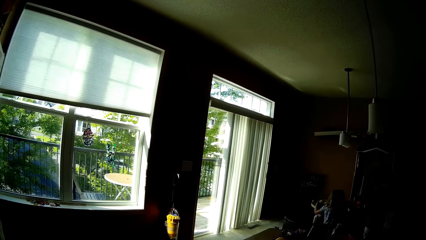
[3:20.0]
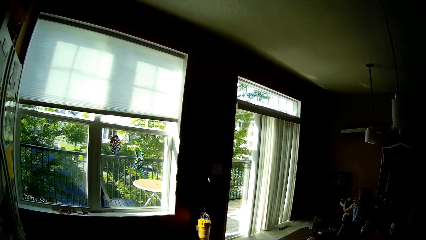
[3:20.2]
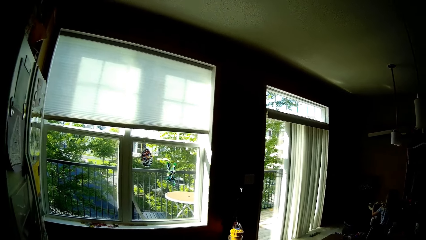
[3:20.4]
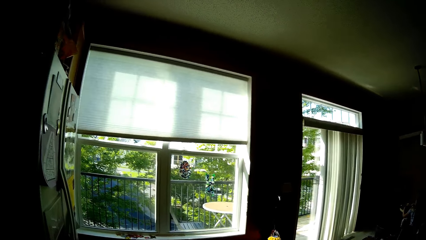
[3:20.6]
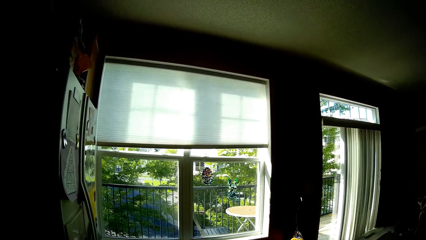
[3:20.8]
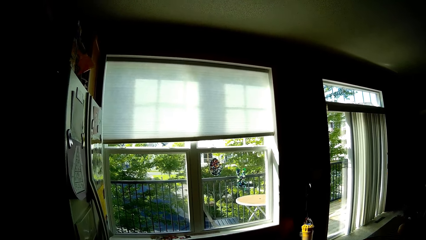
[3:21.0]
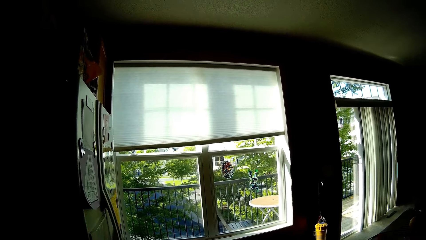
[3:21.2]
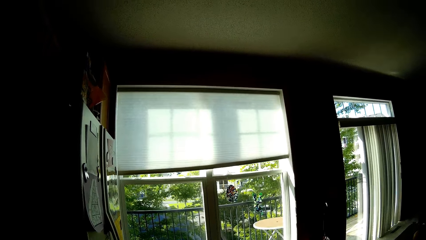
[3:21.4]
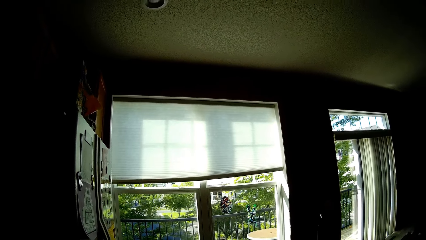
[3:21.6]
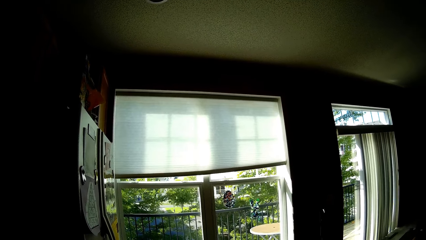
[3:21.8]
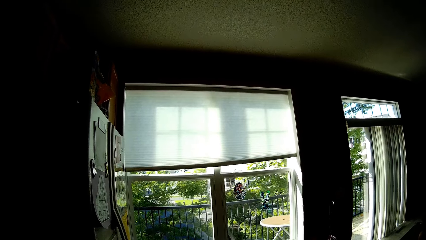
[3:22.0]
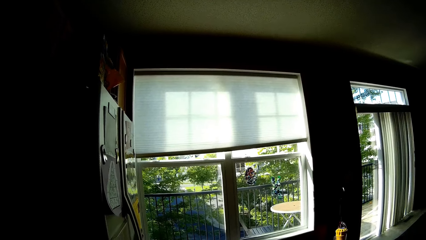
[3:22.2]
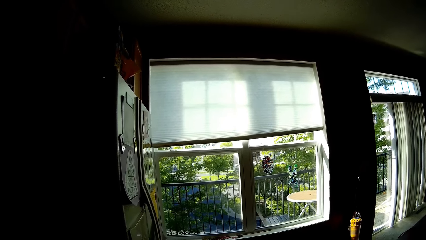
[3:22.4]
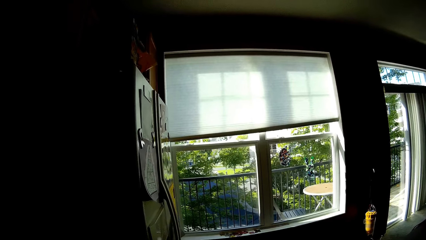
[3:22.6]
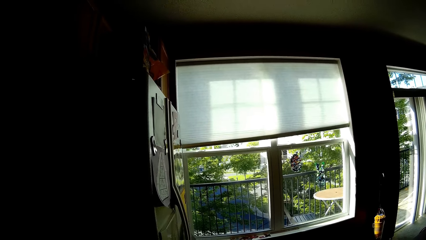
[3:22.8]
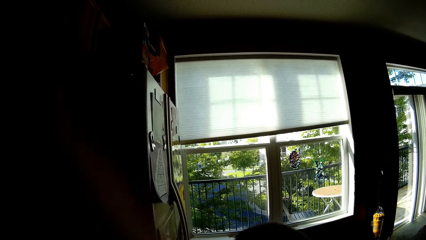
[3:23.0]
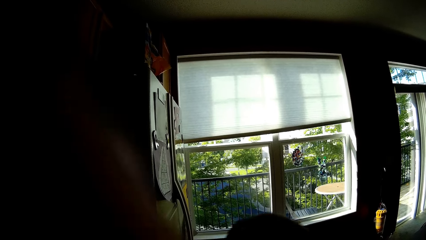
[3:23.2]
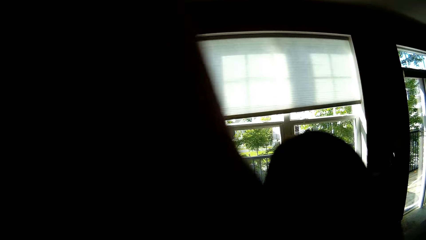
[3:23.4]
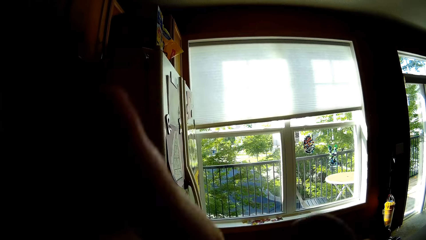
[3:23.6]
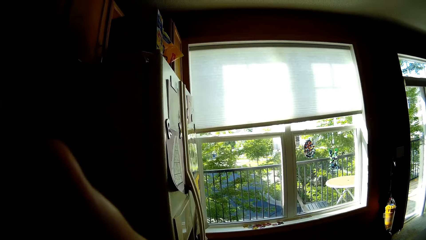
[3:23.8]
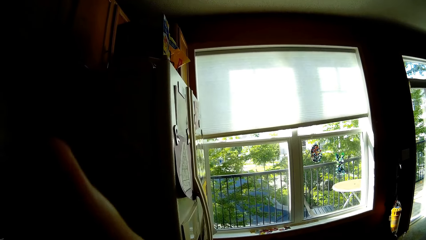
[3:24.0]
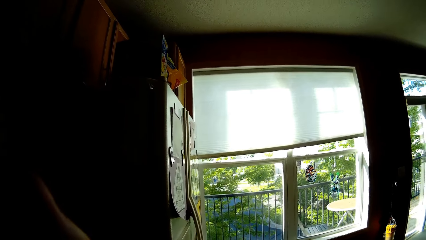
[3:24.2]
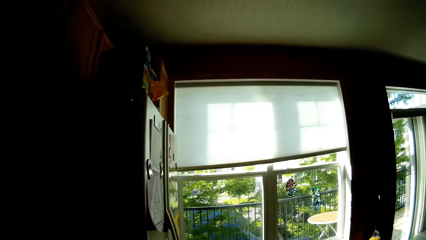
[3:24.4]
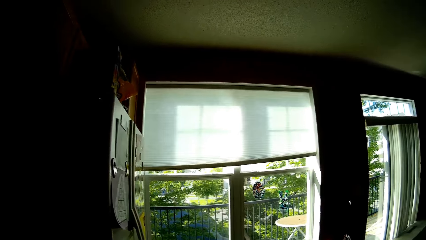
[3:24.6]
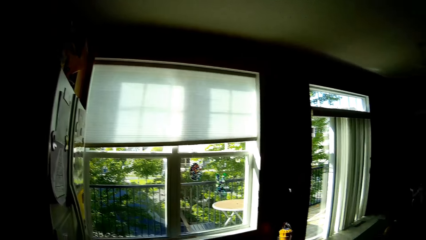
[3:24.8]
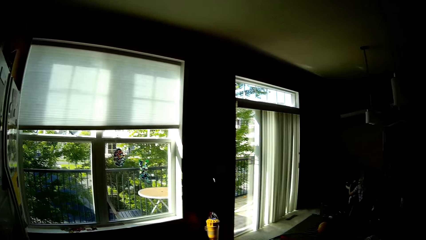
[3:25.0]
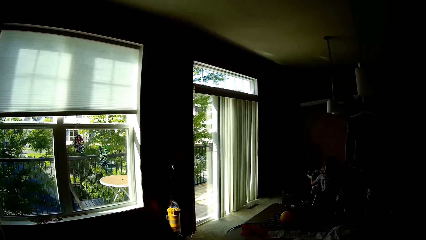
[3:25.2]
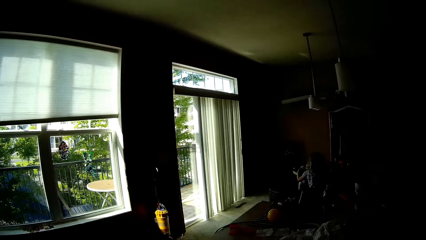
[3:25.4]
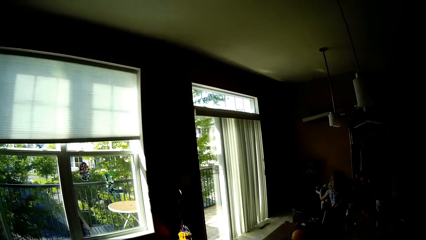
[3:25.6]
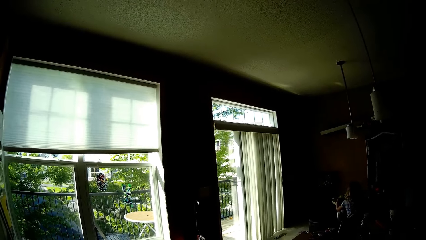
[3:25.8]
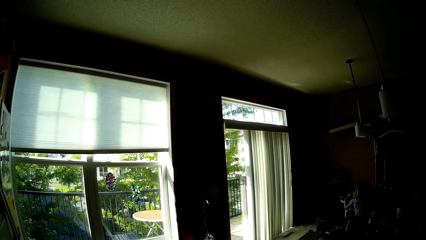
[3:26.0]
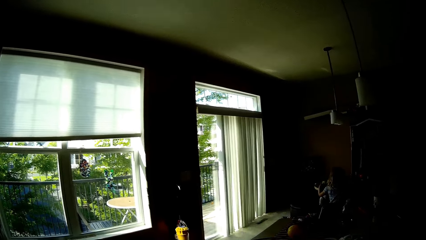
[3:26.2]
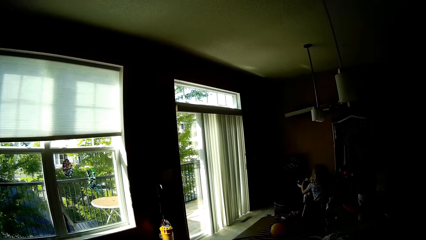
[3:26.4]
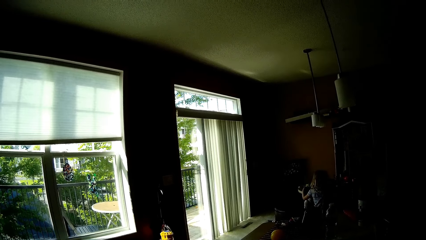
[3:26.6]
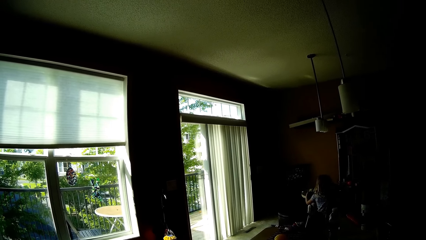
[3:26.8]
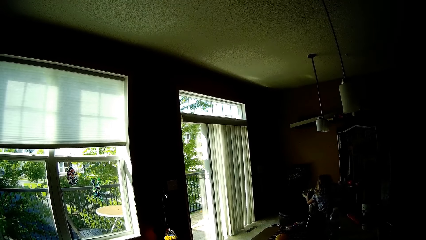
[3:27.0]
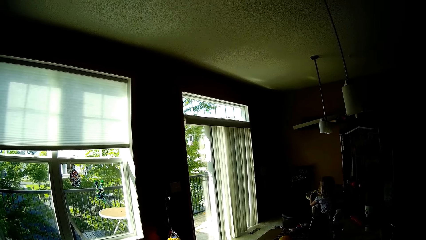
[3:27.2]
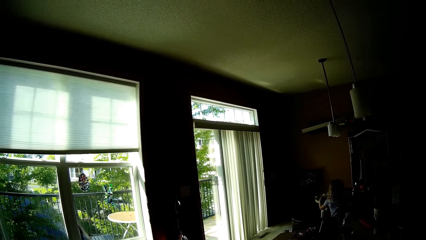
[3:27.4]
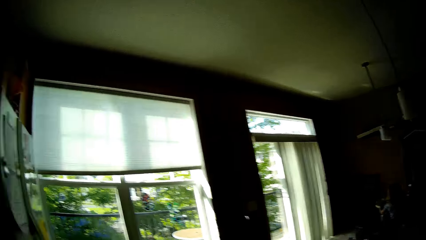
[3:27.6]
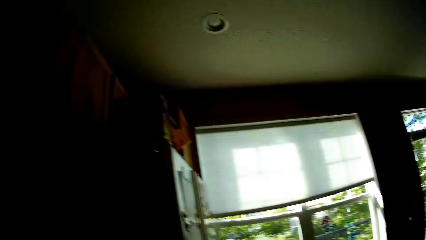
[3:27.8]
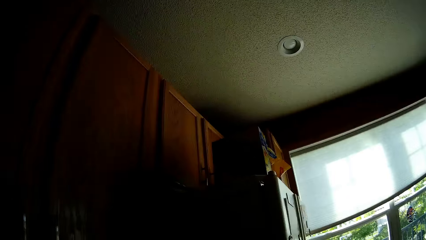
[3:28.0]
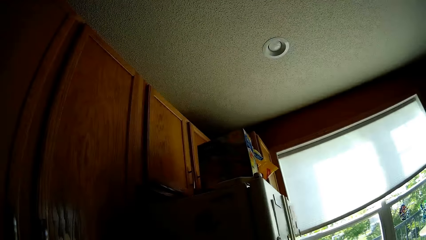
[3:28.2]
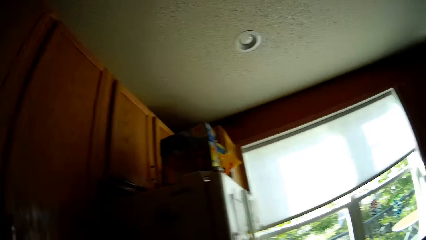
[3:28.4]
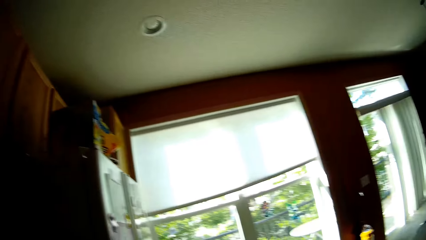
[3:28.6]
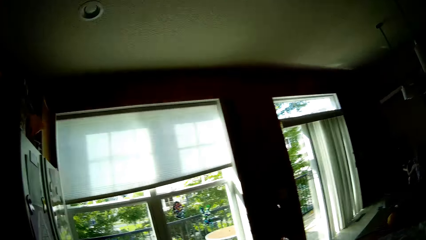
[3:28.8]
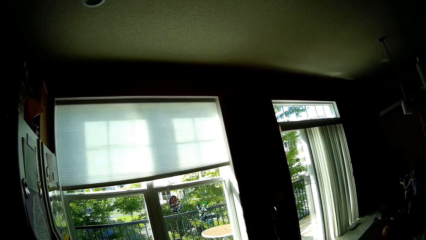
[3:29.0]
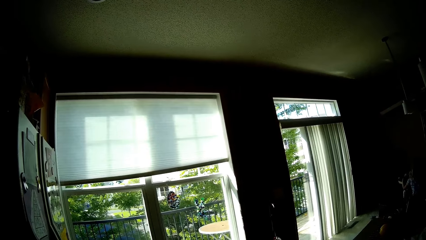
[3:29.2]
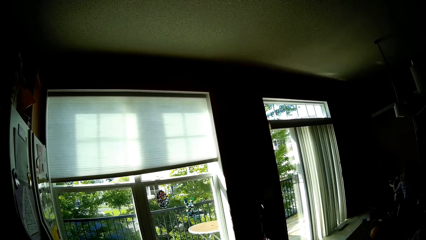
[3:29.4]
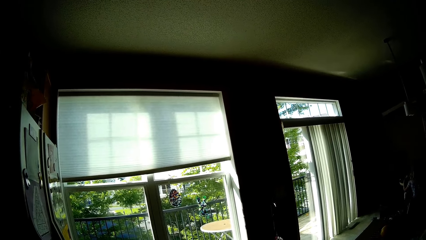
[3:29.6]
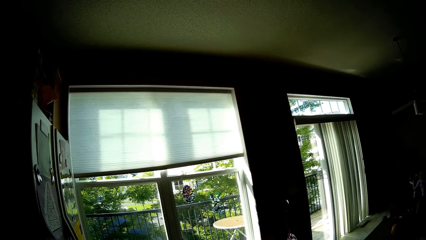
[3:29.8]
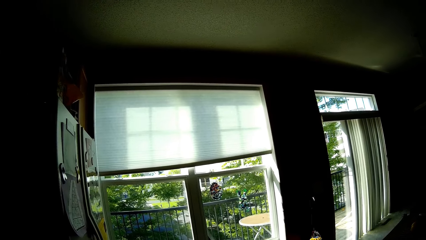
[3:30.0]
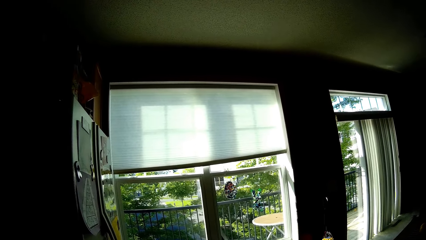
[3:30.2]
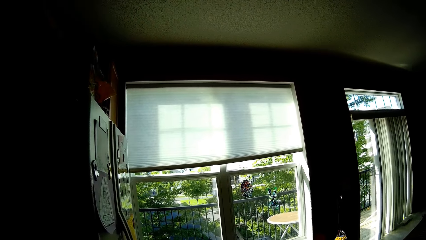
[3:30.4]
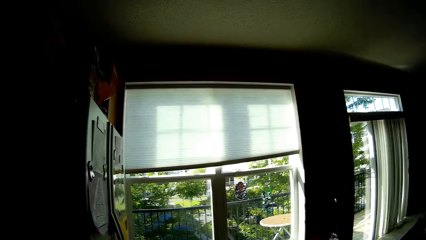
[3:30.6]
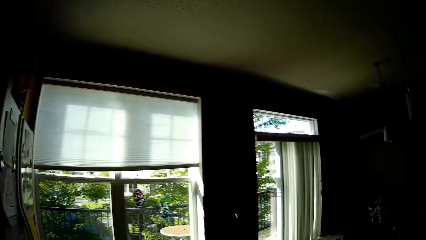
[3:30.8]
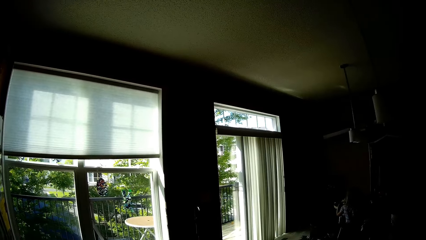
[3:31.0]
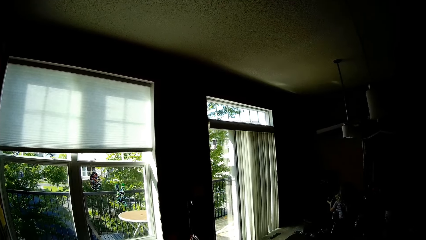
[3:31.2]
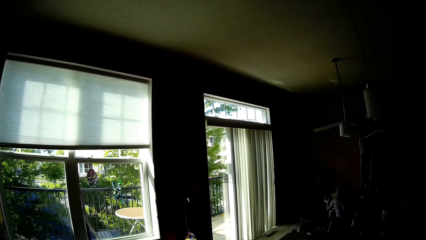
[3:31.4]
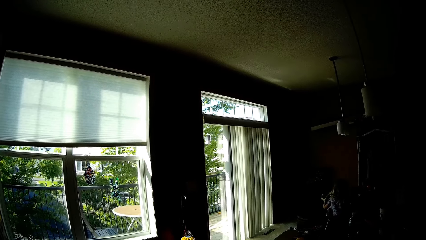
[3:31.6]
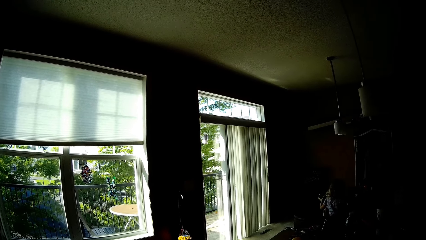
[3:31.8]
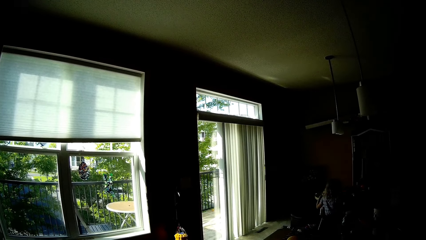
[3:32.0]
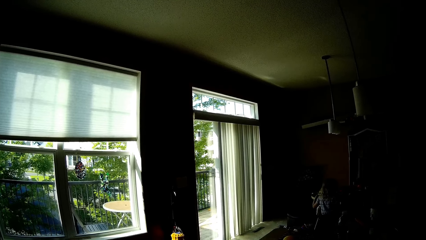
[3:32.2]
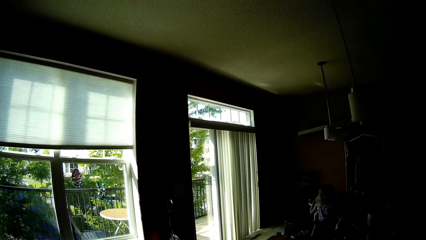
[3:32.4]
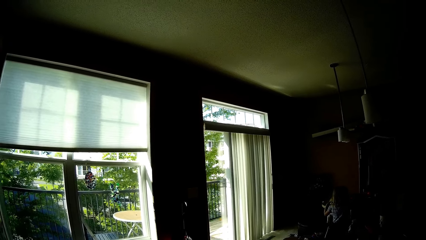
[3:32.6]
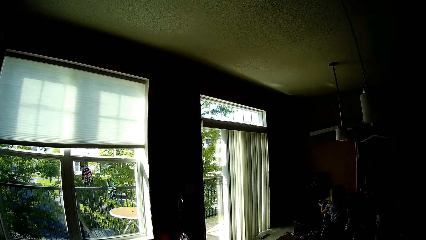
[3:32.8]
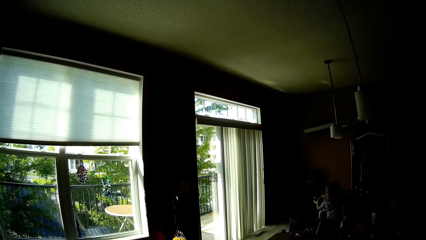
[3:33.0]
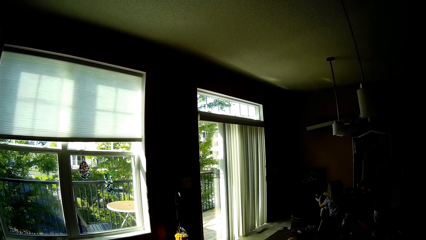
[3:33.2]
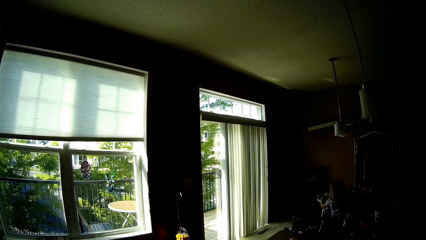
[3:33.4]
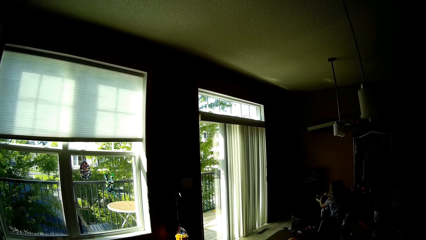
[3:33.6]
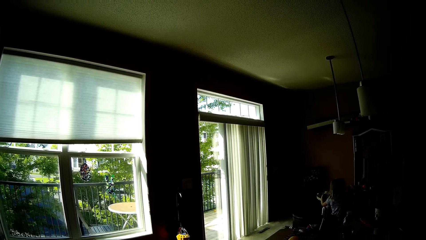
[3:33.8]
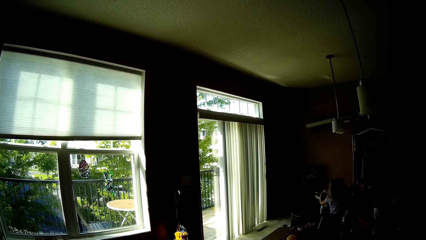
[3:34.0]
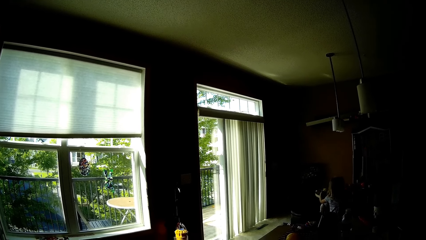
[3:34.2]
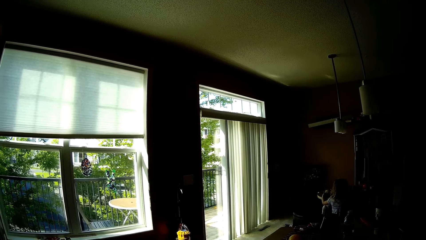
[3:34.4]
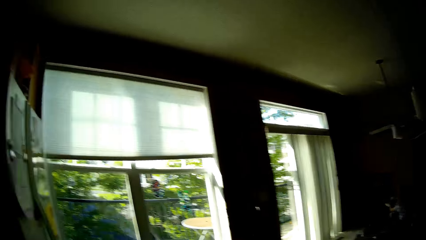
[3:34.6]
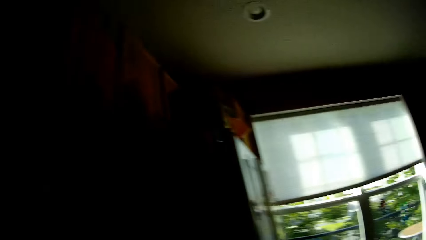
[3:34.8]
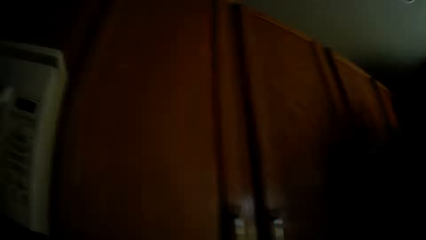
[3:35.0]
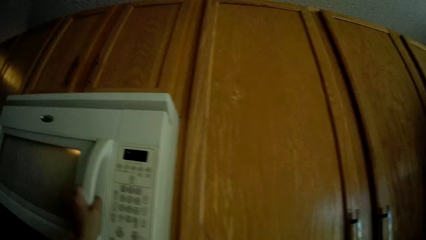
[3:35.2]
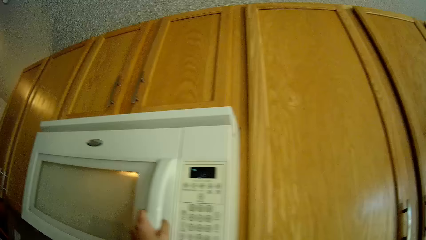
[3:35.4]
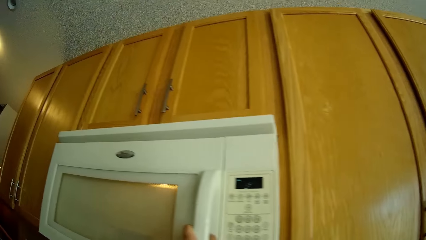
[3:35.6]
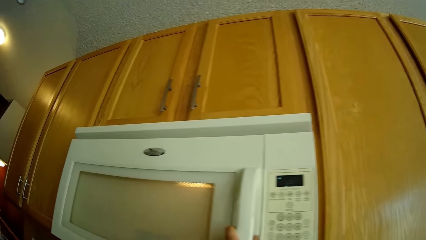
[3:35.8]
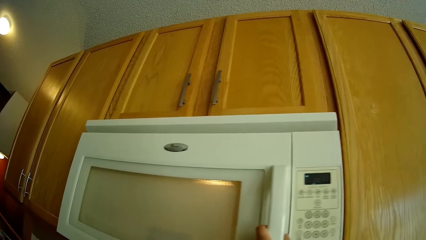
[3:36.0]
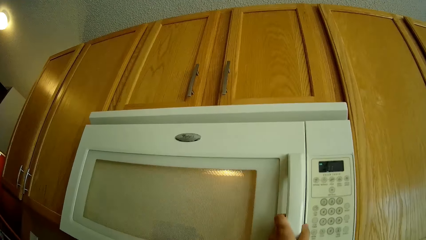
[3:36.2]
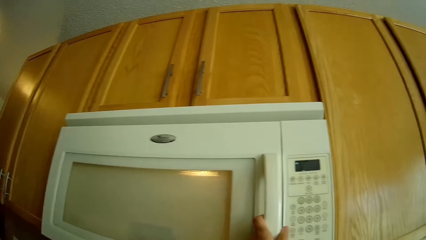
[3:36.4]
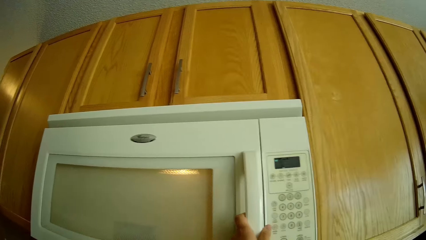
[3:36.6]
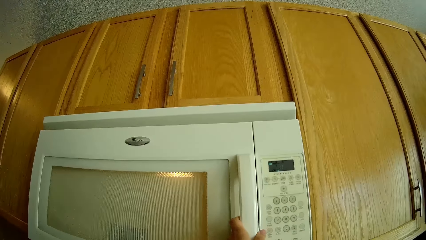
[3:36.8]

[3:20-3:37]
The camera wearer touches her face with her right hand.
